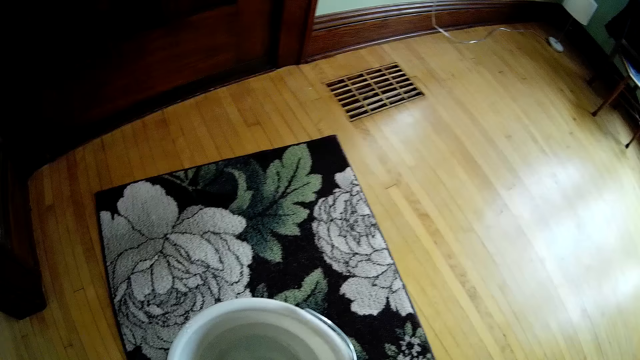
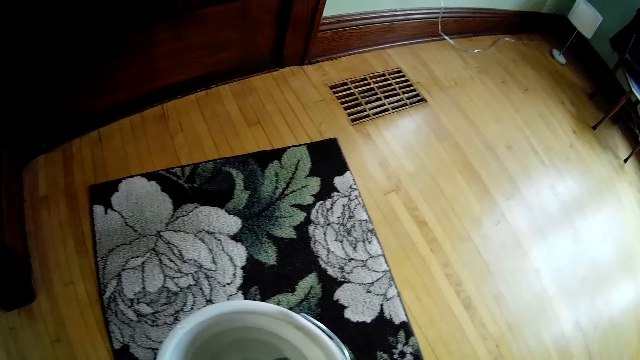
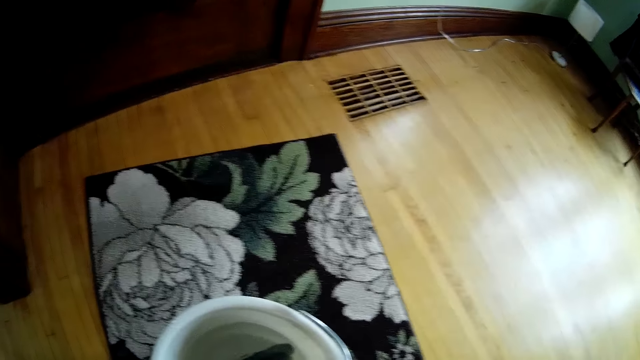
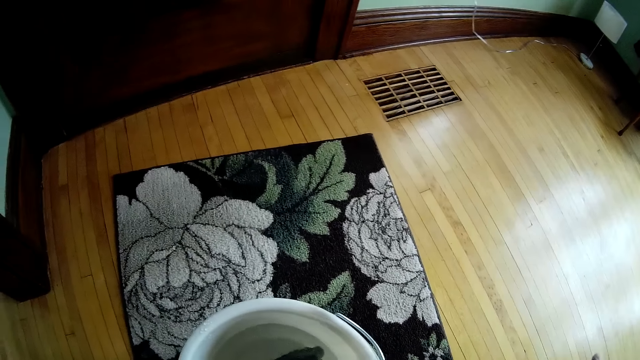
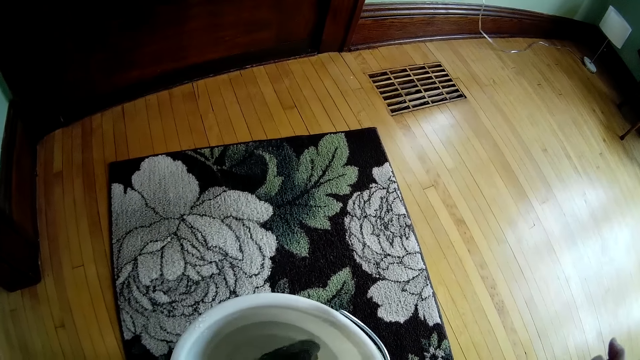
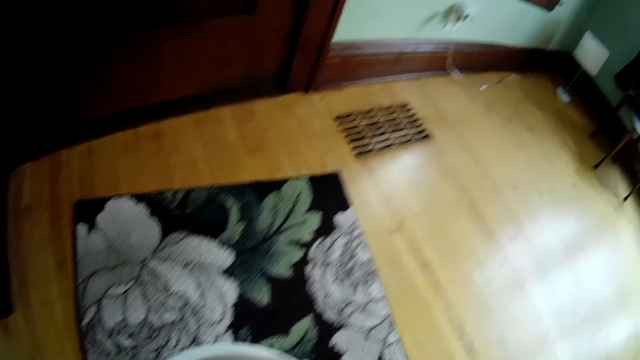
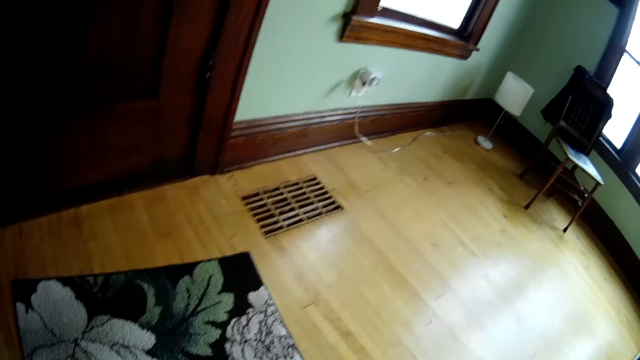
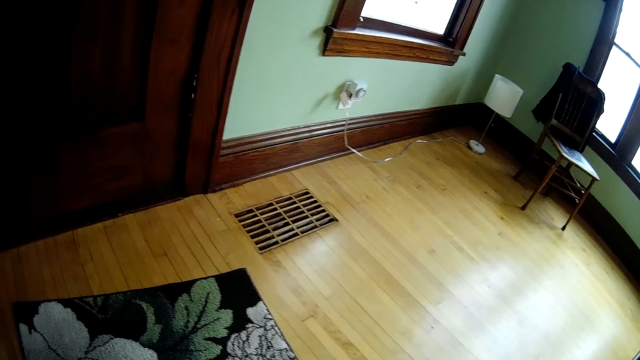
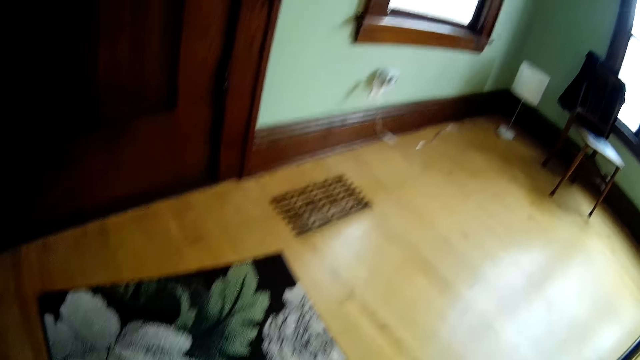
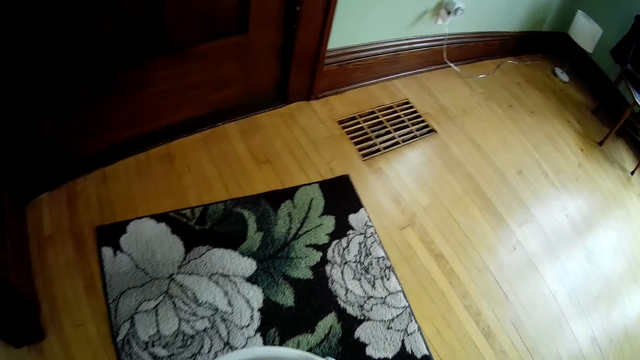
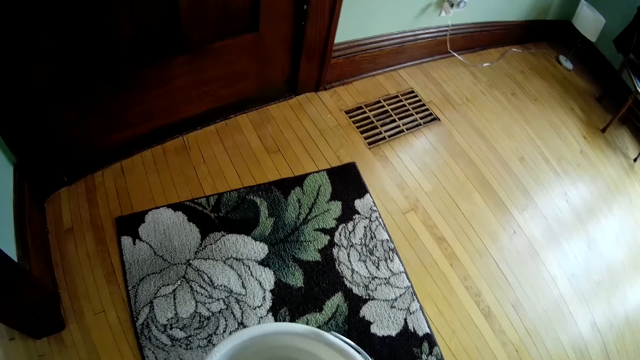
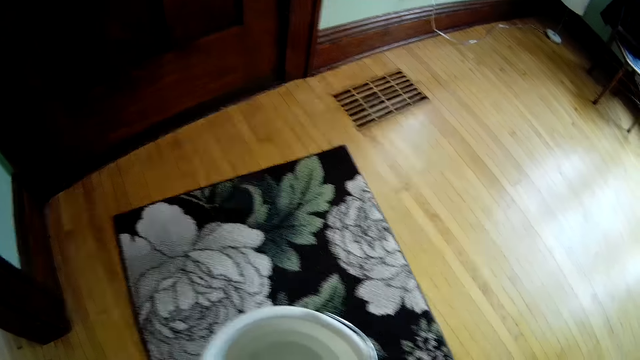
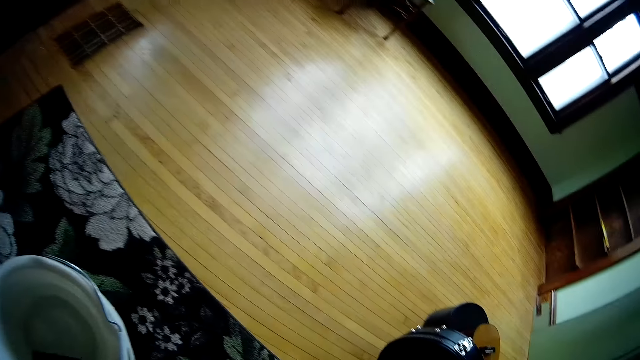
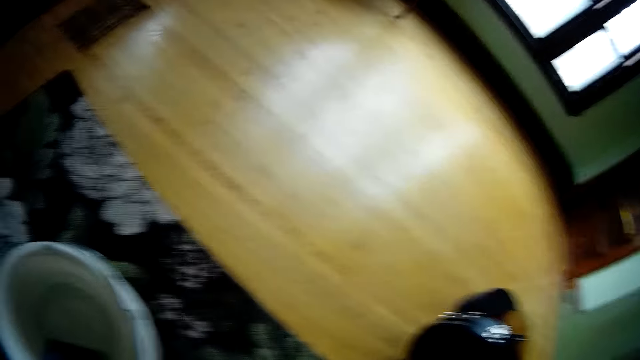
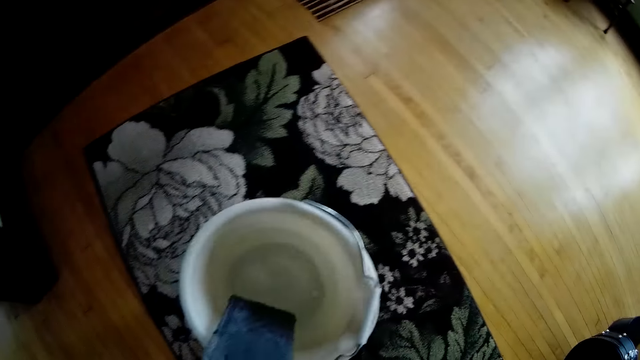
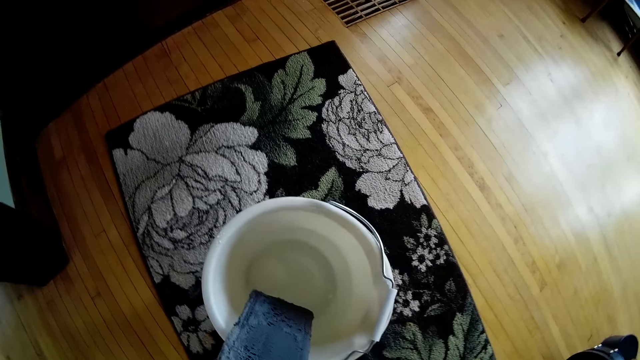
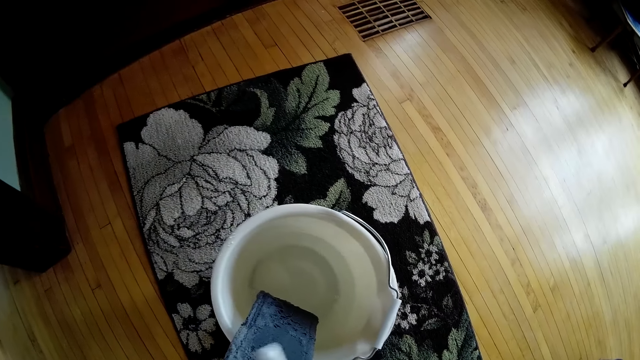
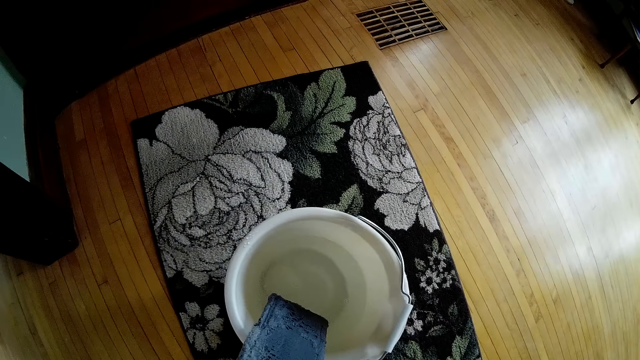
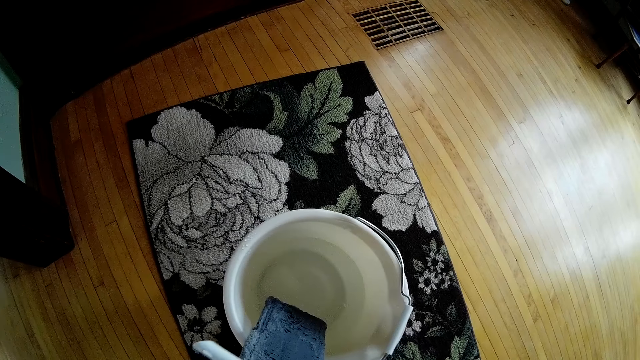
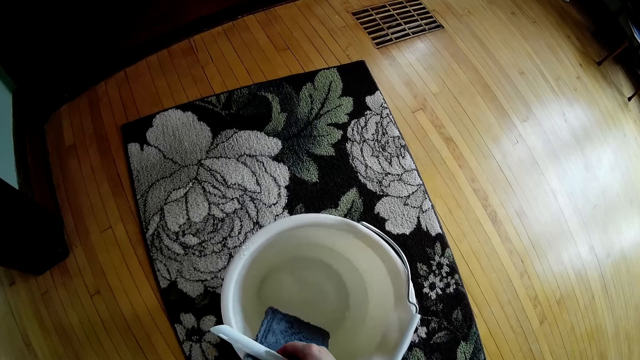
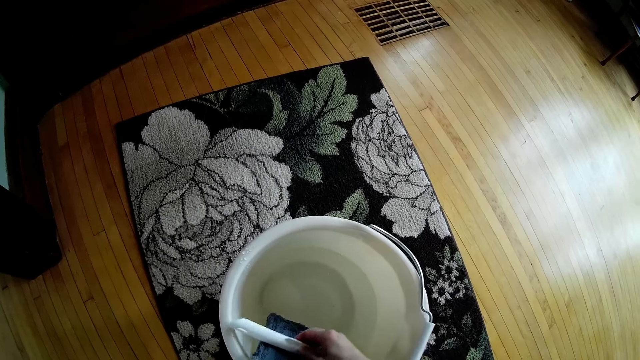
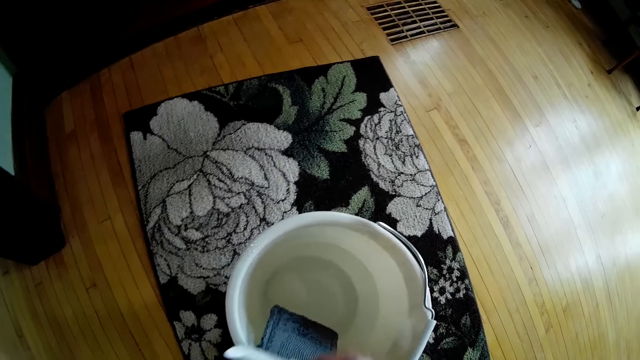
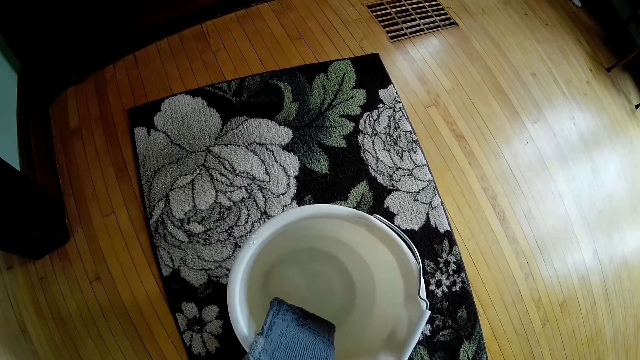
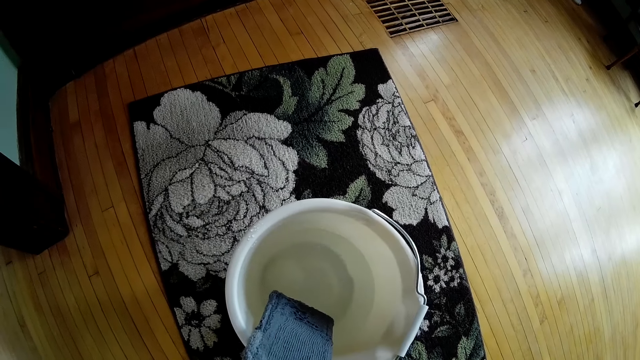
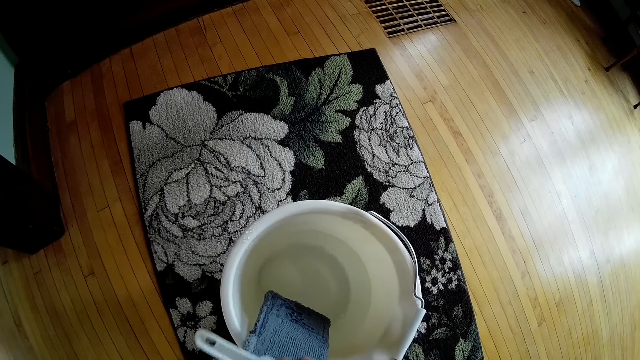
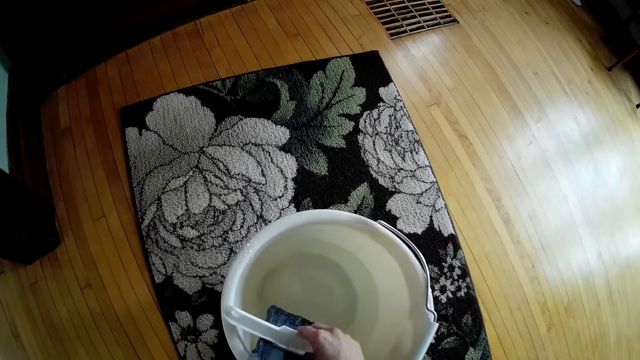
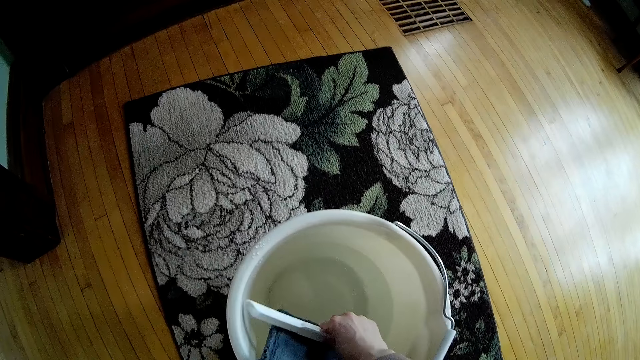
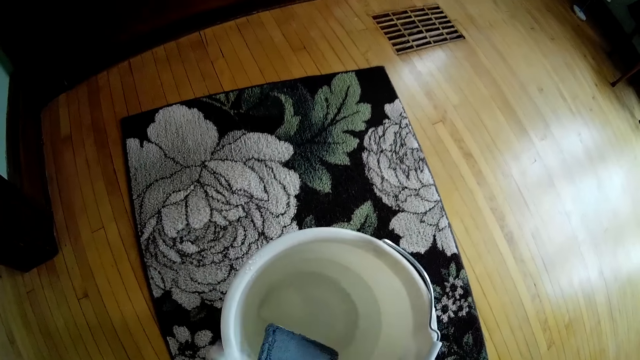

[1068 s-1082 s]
The camera wearer rubs the floor cleaner with something. She scrapes the mop with the mop scraper in her right hand.
